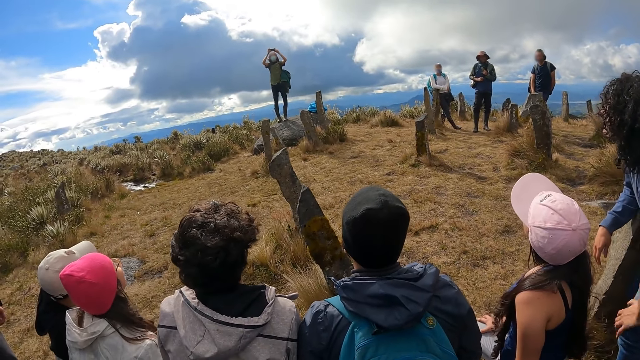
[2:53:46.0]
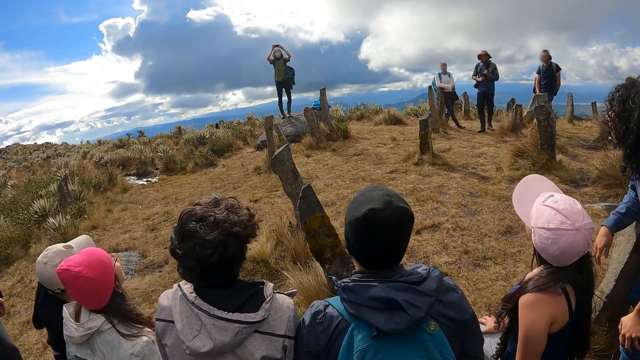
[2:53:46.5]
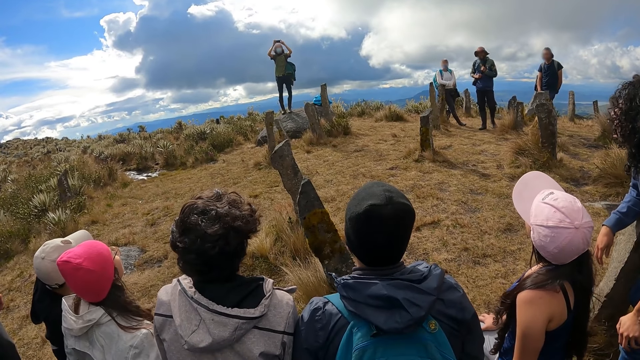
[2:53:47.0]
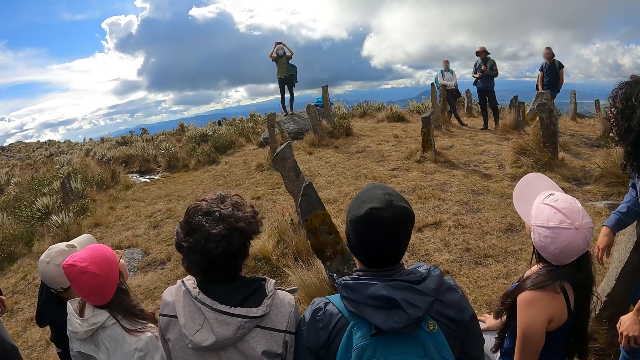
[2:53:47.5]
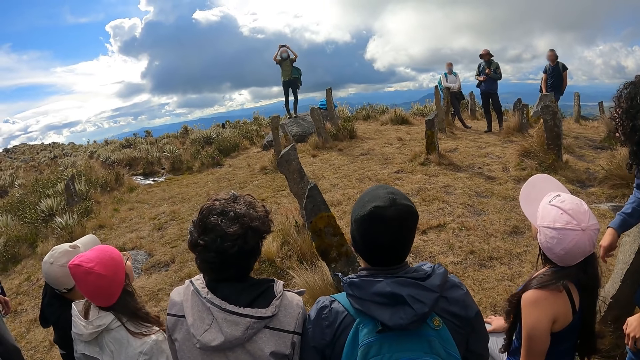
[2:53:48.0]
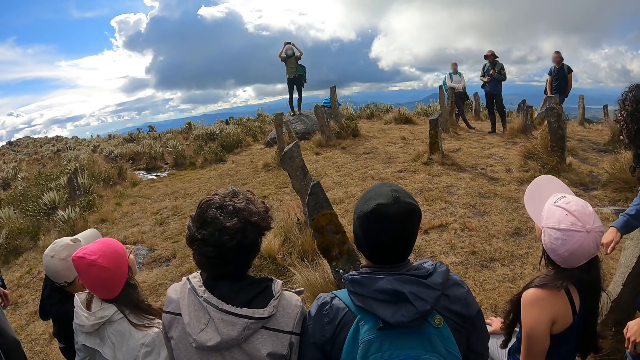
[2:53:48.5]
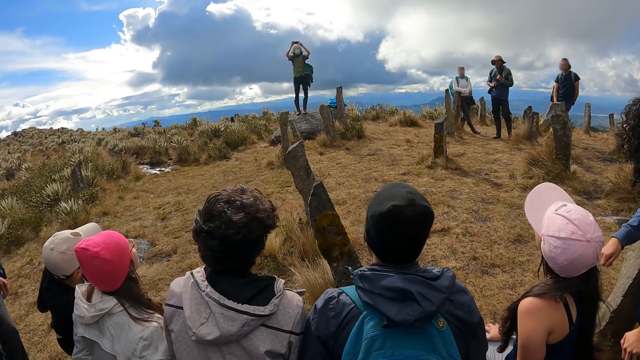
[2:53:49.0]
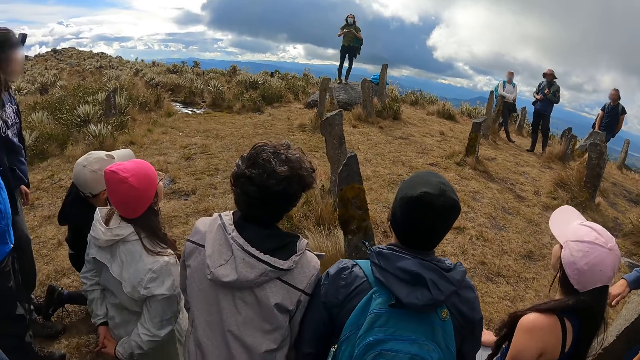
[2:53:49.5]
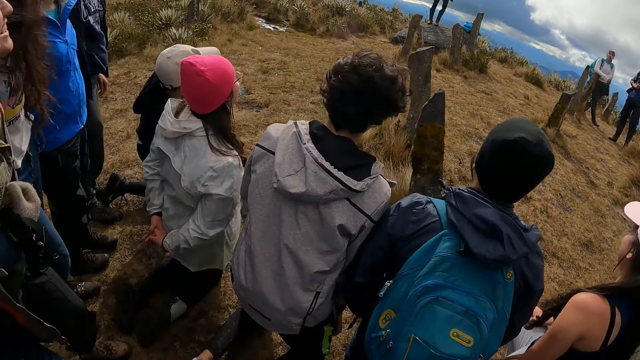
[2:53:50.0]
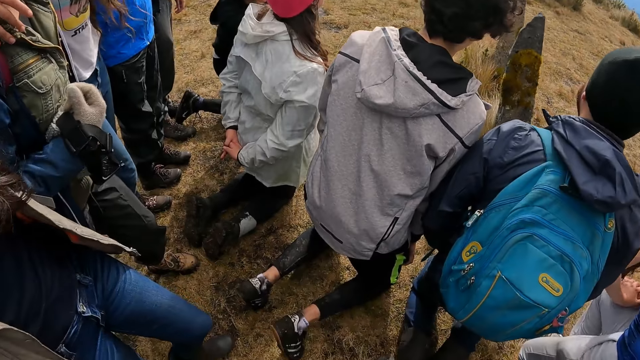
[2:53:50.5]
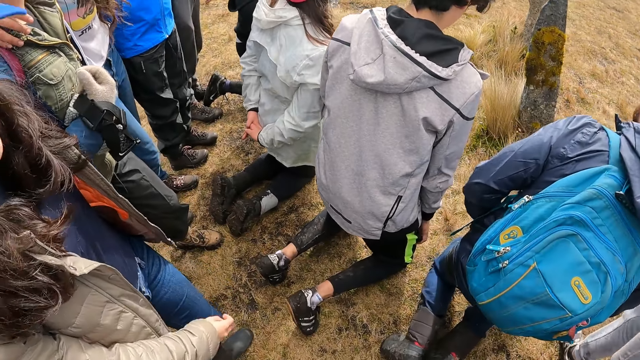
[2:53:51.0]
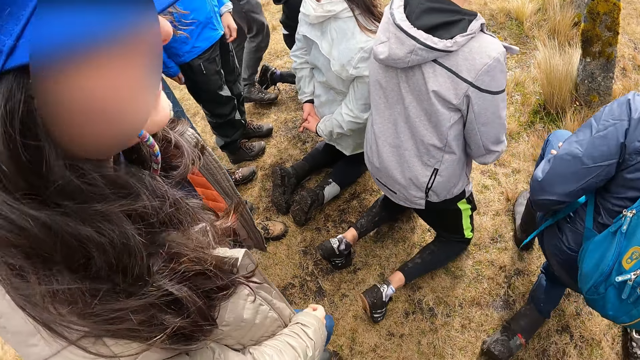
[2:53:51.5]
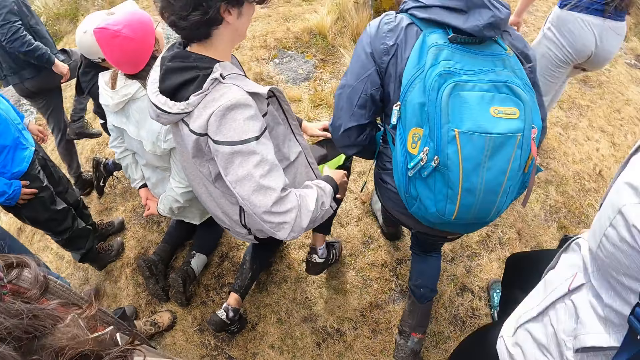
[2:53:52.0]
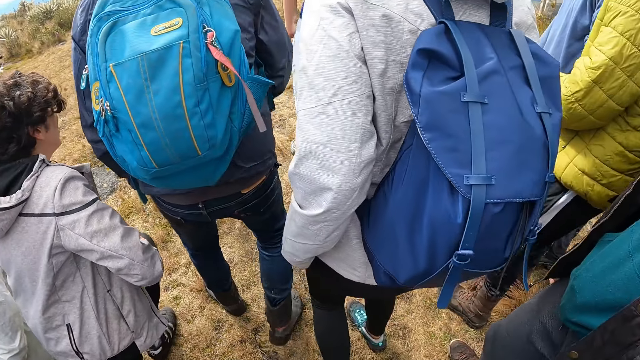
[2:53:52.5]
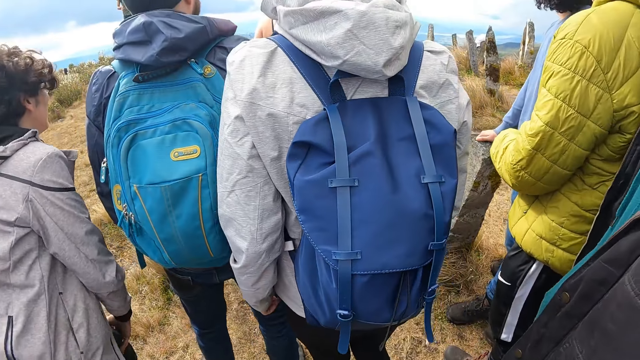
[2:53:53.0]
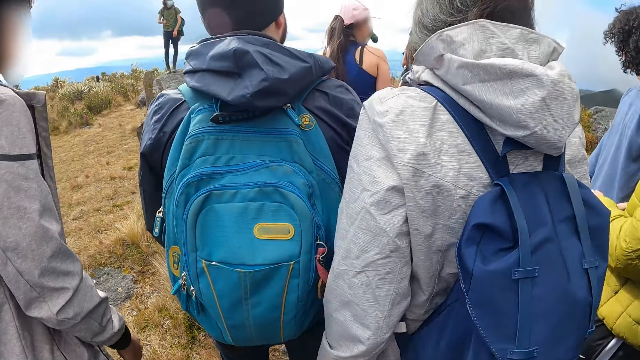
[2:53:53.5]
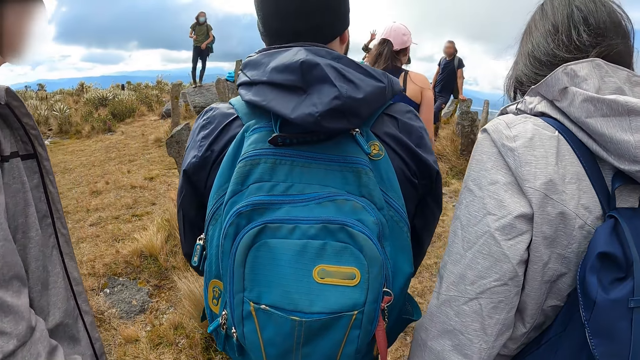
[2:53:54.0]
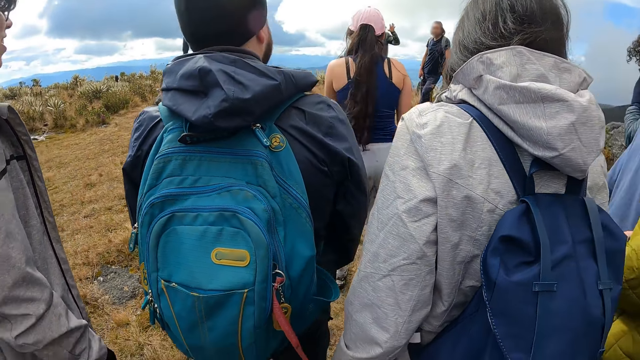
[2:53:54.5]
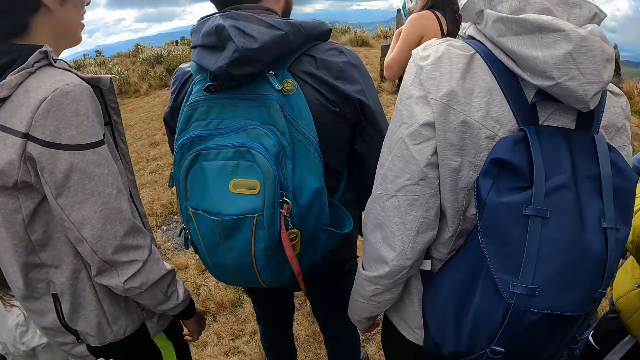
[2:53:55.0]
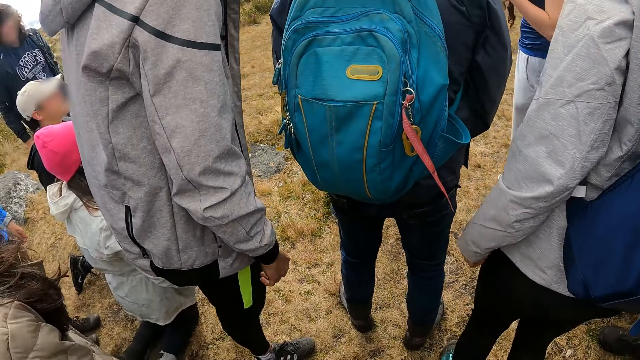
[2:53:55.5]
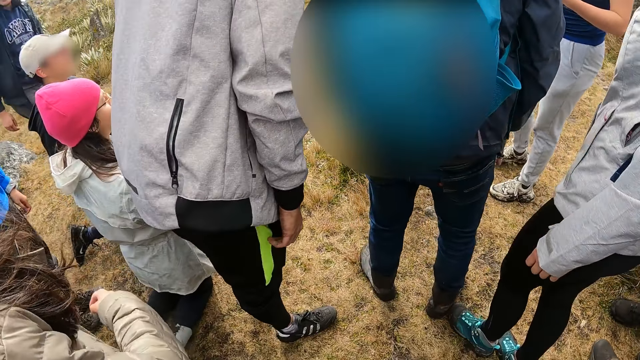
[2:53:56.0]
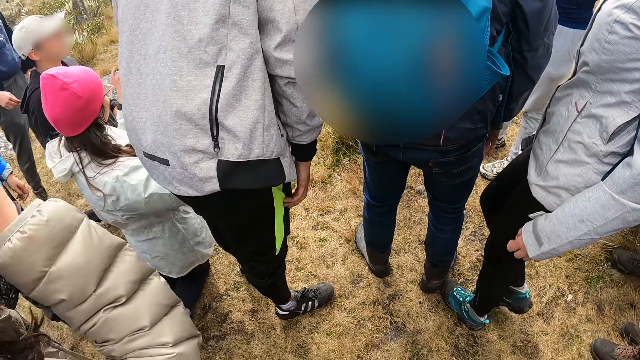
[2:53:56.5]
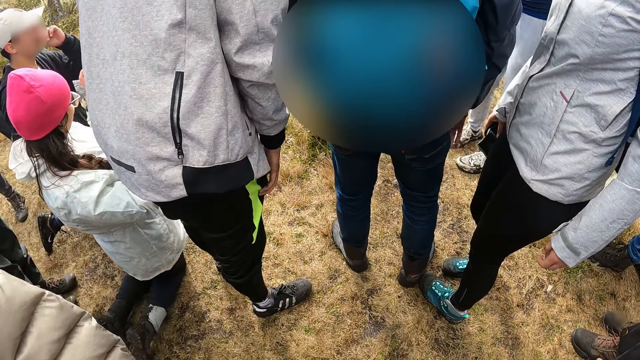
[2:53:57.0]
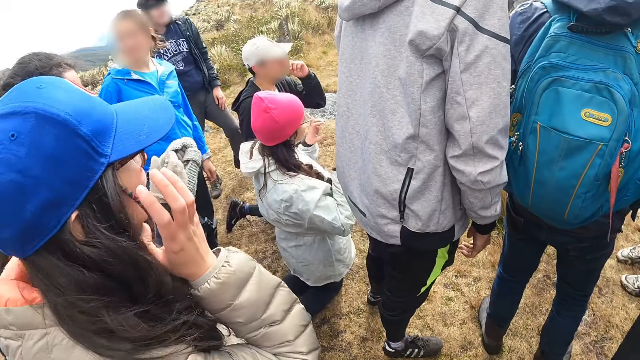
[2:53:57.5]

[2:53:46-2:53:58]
A person takes a photo on top of the stone. The camera wearer looks below. A man stands upright. Two people stand up. The camera wearer stands beside one of them. A person raises the left hand.

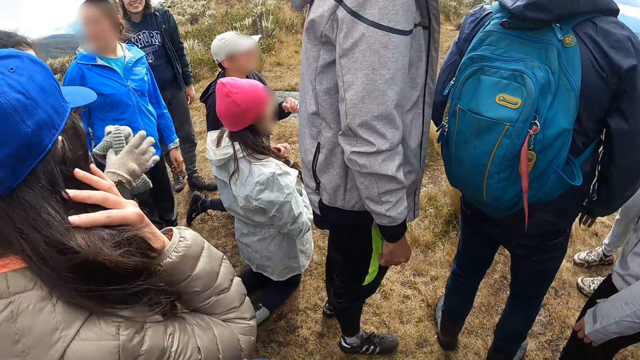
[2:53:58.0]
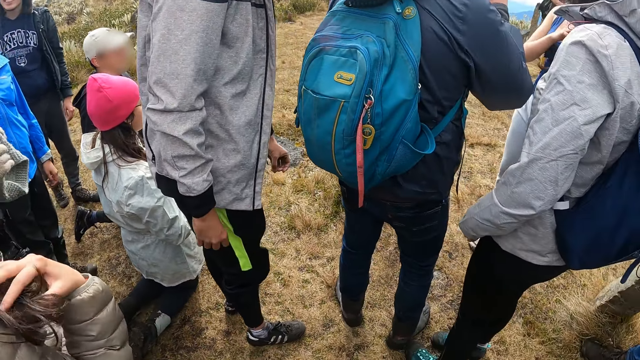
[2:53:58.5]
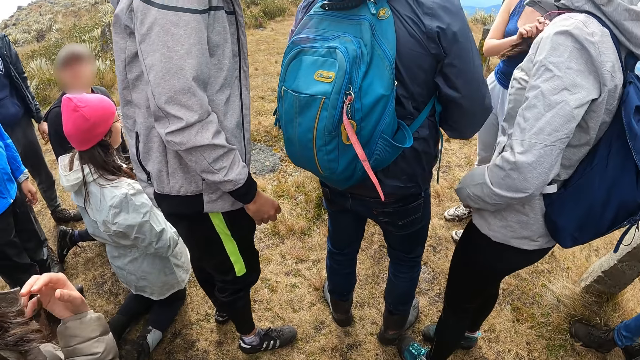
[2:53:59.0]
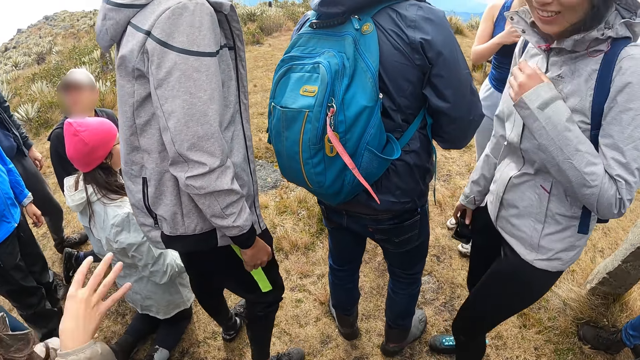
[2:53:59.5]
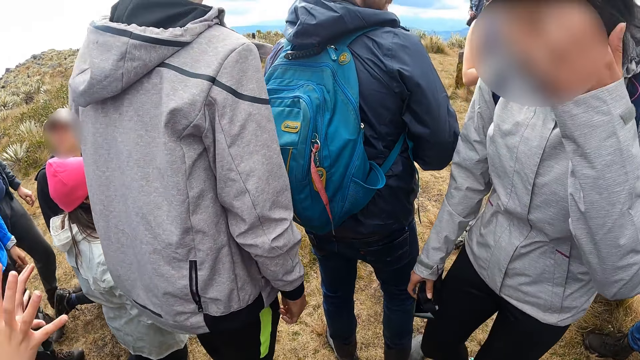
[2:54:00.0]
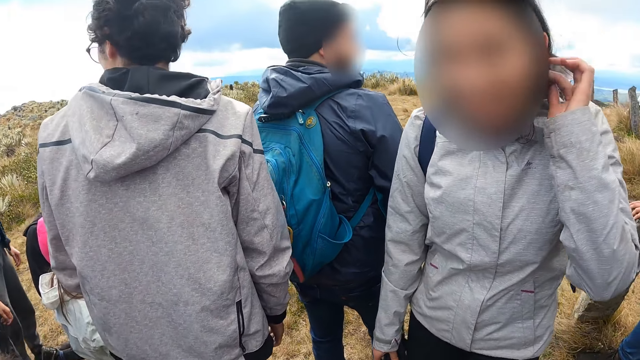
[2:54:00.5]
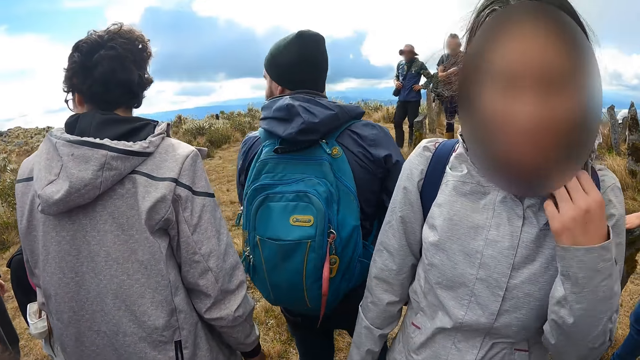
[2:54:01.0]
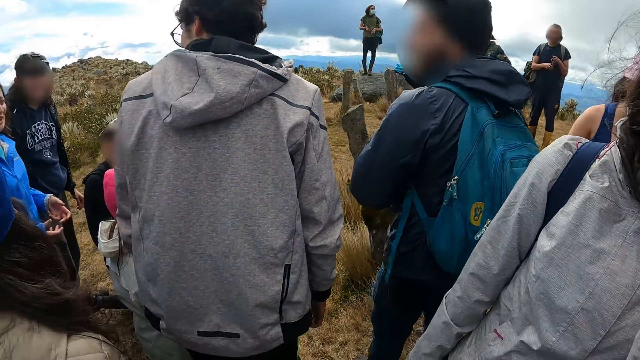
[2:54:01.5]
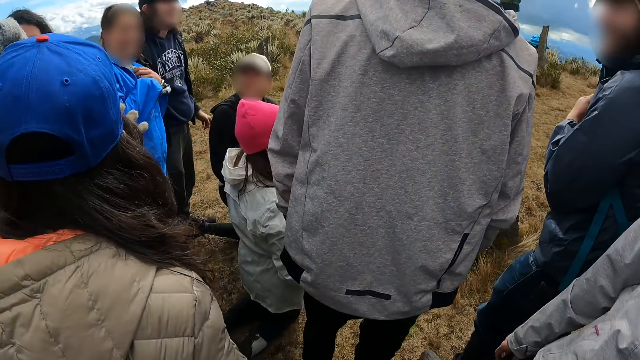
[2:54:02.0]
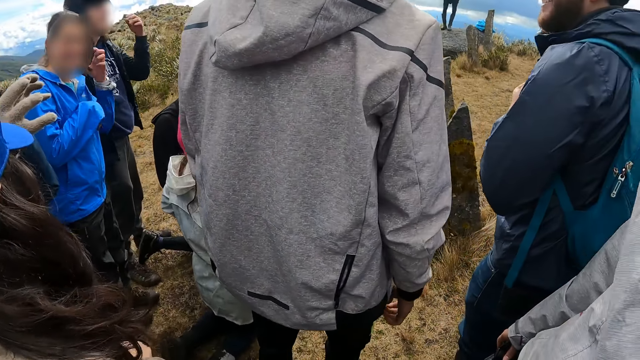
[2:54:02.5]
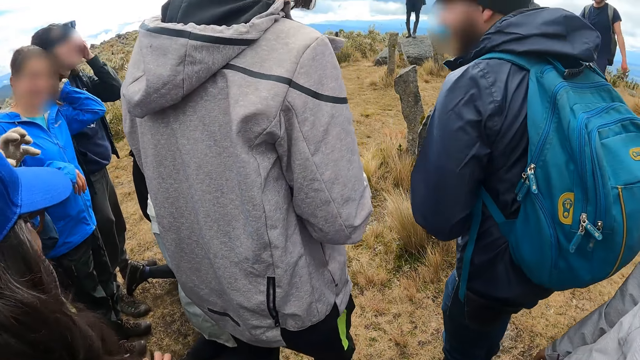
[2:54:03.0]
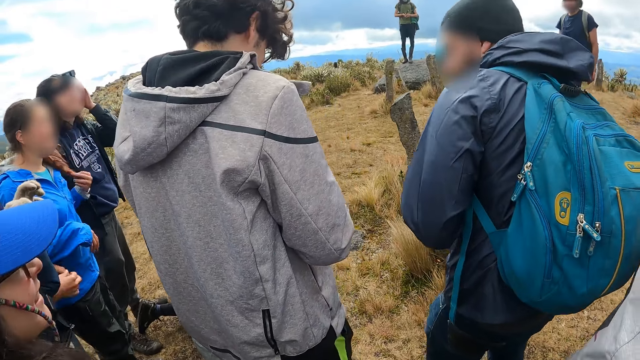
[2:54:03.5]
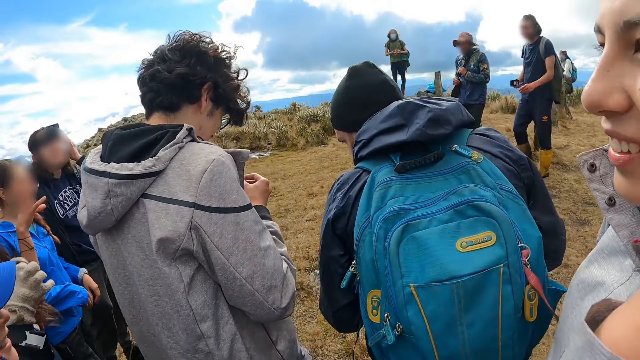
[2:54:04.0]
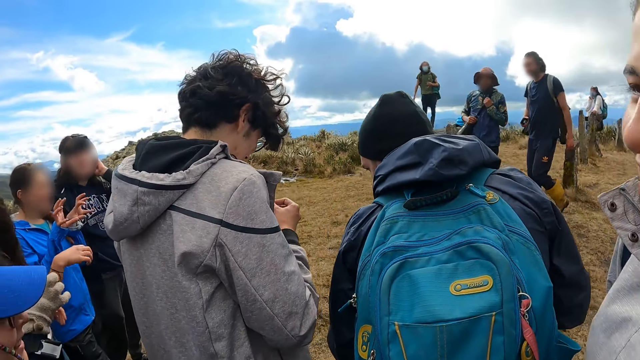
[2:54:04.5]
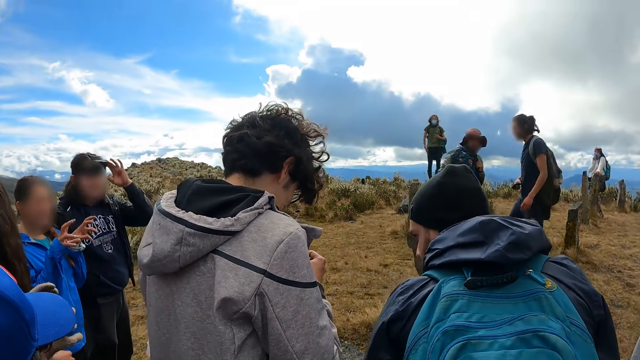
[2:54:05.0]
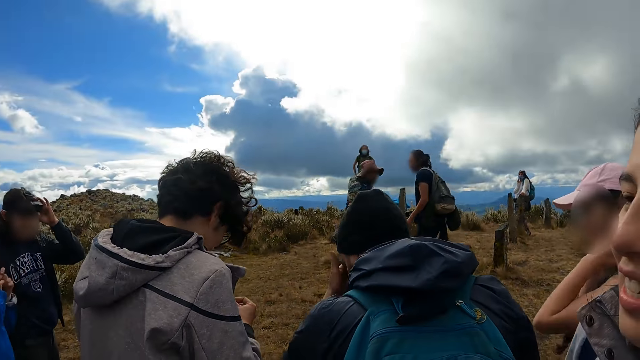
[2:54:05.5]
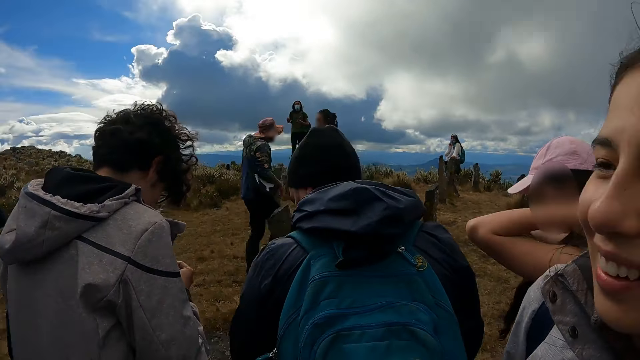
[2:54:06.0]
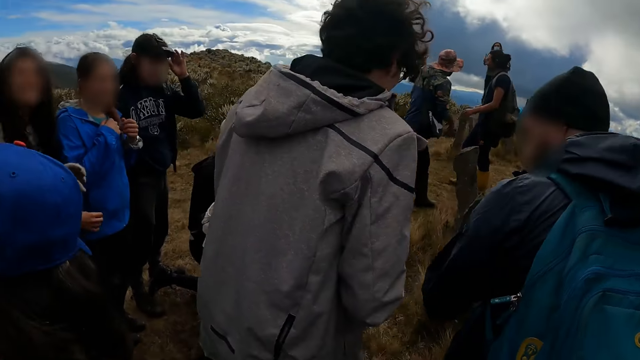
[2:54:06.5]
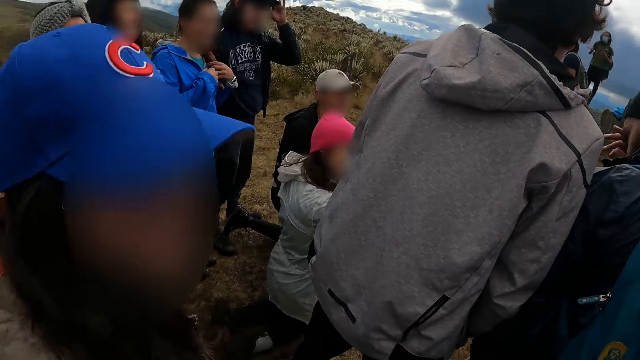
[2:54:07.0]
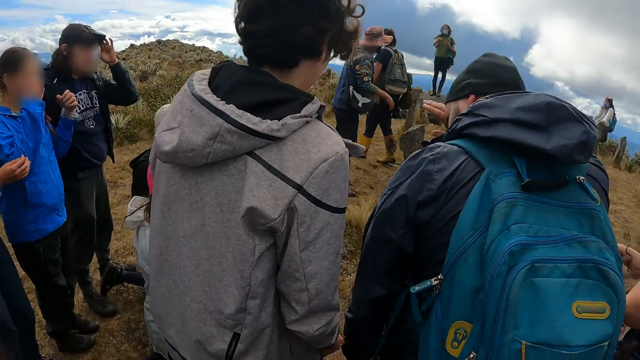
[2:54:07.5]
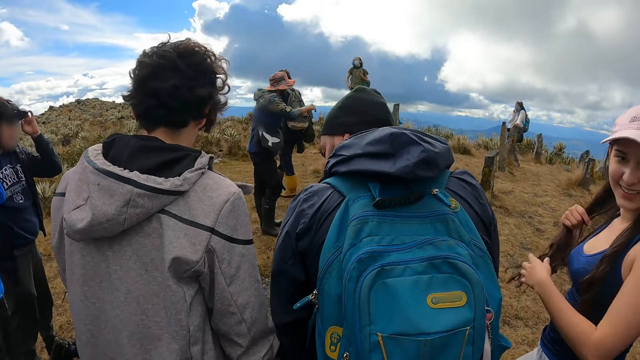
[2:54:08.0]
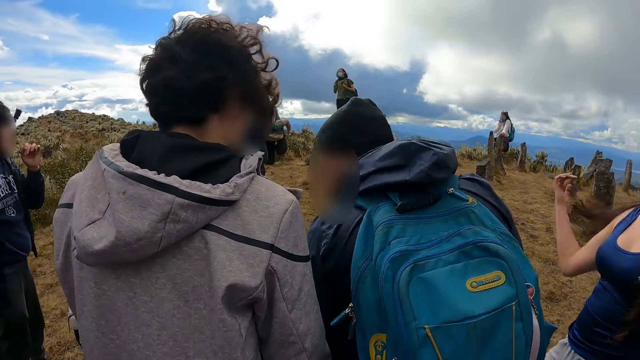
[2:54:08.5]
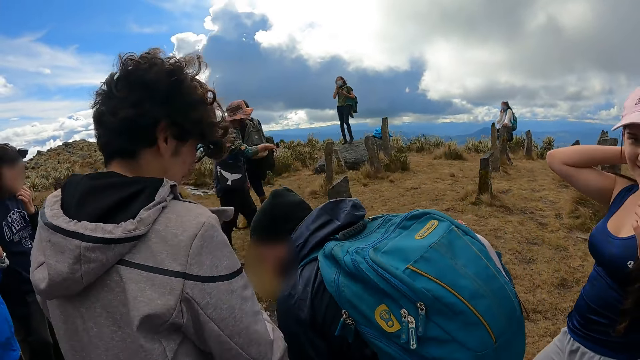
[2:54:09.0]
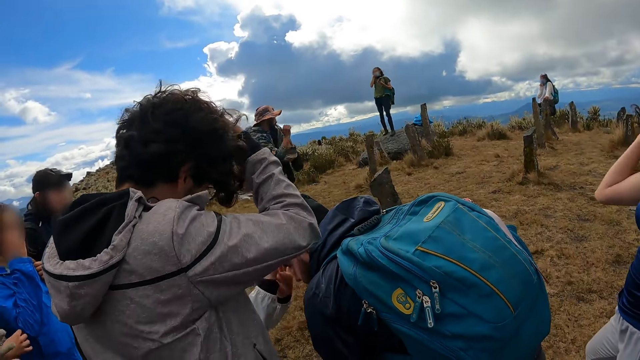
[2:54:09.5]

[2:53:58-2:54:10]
A person touches the hair. Another person turns around and touches the hair. A third person turns around. The second person smiles at something. The third person touches the face. The camera wearer turns around. Another person touches the hair.
